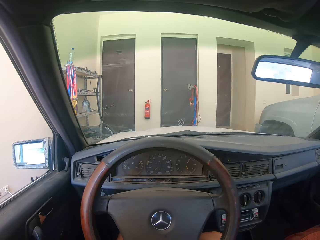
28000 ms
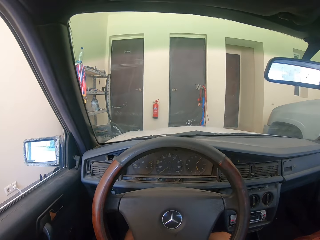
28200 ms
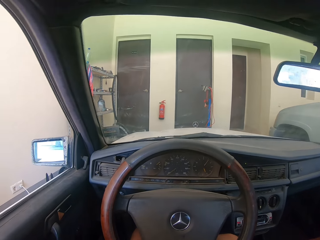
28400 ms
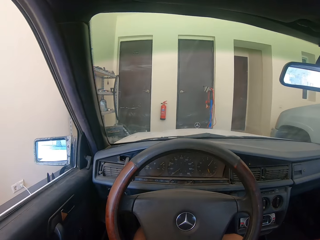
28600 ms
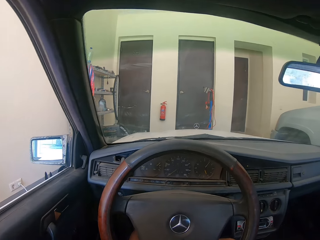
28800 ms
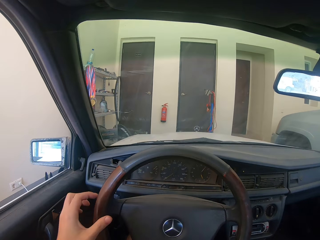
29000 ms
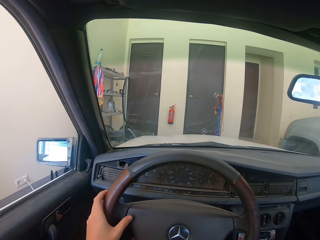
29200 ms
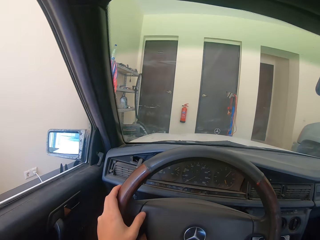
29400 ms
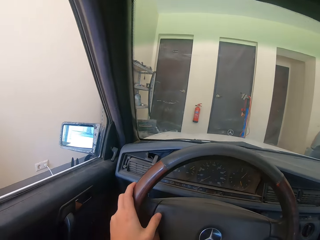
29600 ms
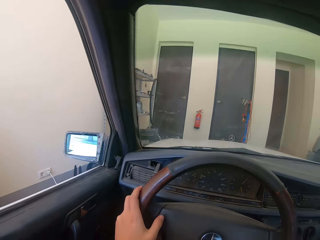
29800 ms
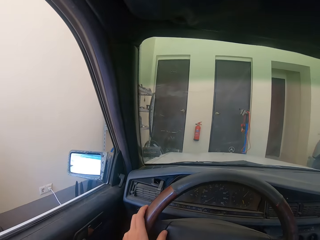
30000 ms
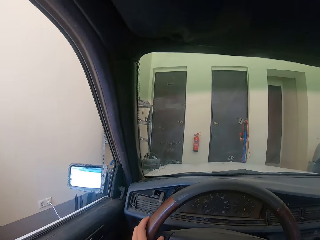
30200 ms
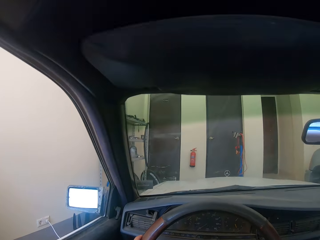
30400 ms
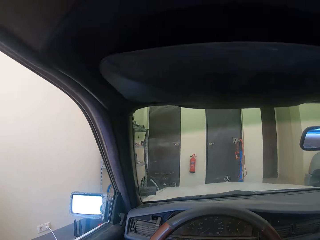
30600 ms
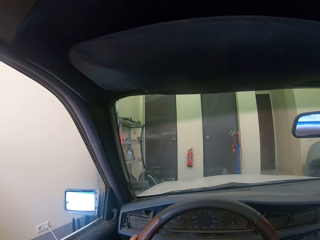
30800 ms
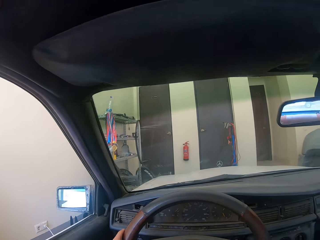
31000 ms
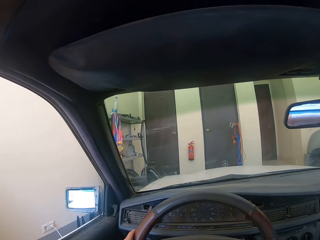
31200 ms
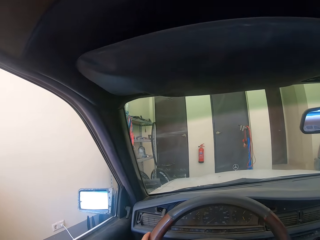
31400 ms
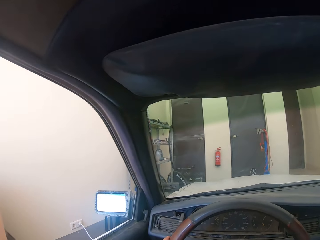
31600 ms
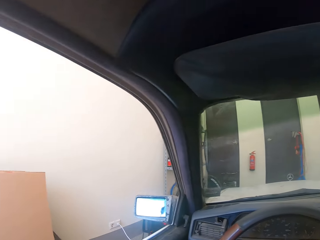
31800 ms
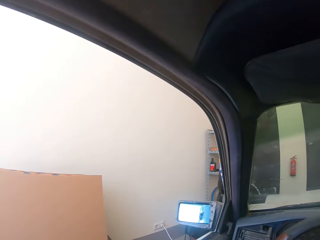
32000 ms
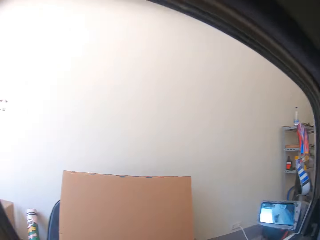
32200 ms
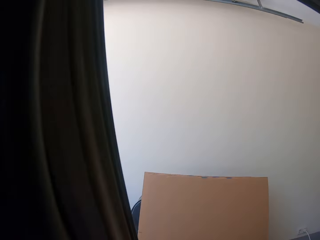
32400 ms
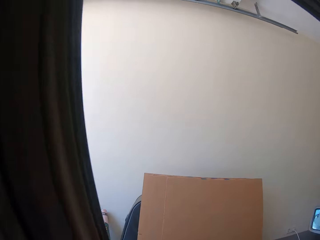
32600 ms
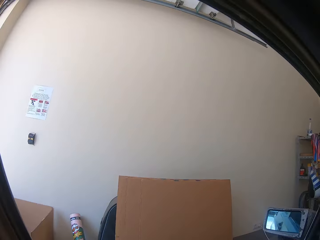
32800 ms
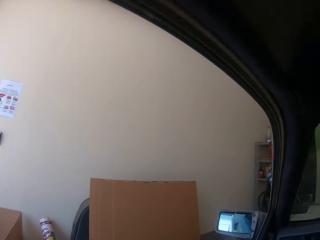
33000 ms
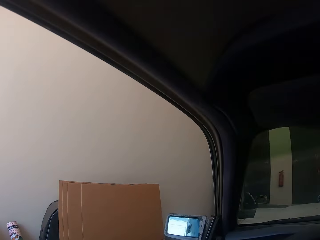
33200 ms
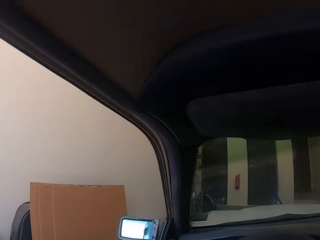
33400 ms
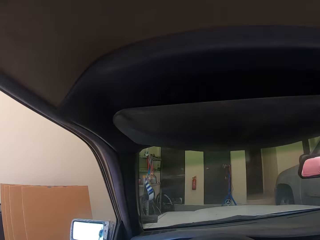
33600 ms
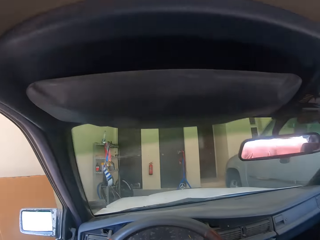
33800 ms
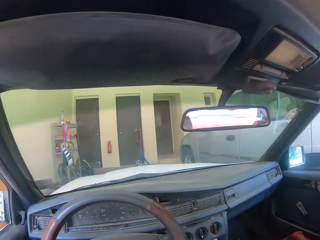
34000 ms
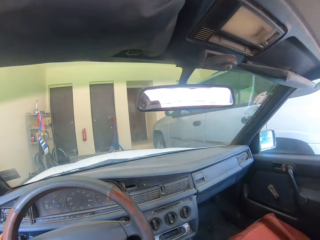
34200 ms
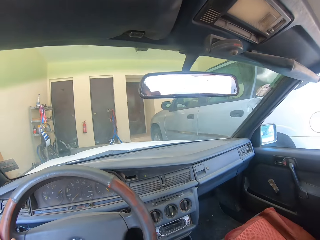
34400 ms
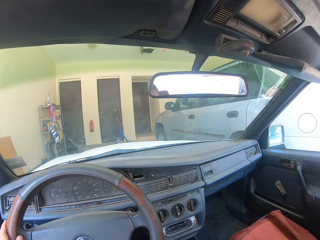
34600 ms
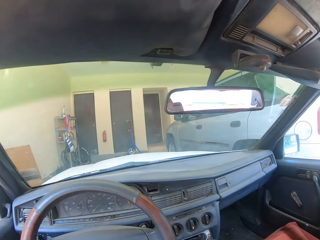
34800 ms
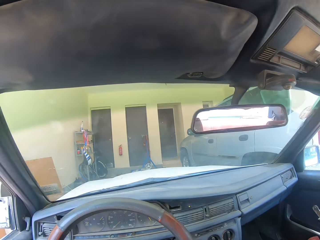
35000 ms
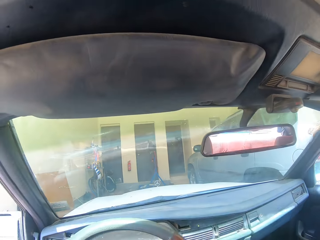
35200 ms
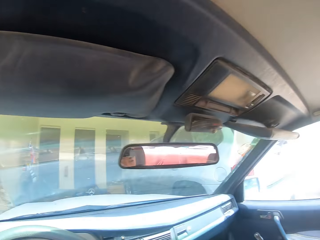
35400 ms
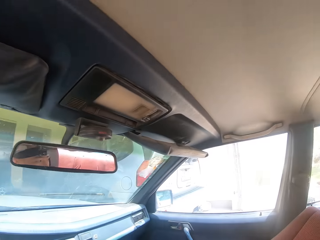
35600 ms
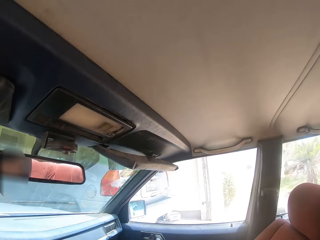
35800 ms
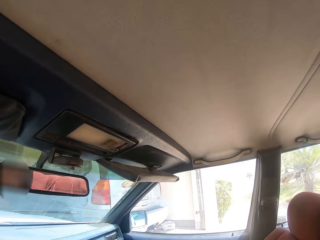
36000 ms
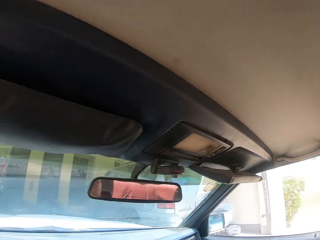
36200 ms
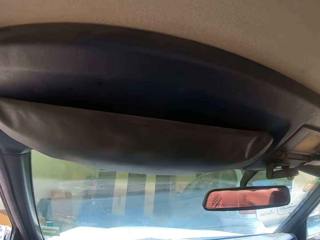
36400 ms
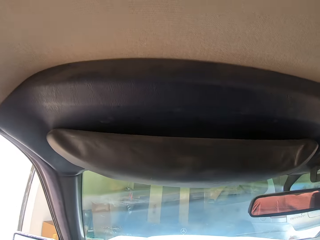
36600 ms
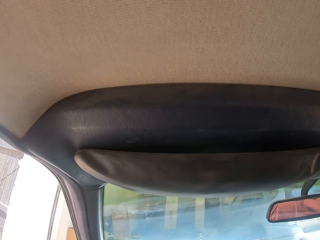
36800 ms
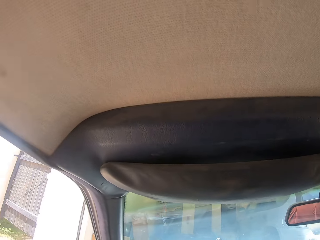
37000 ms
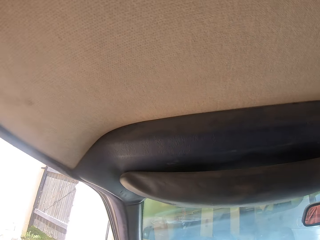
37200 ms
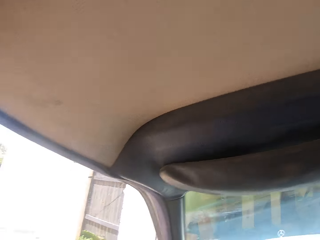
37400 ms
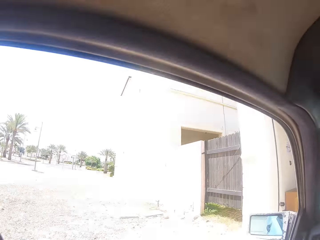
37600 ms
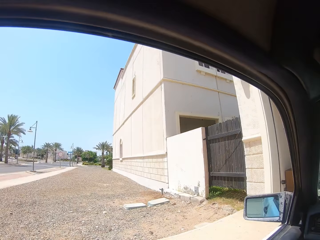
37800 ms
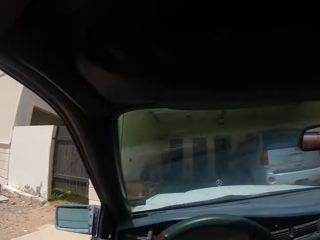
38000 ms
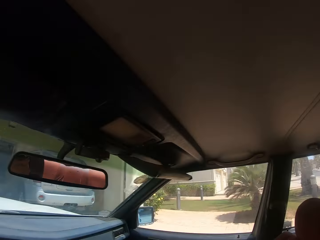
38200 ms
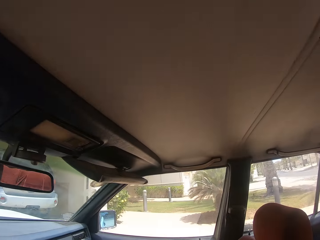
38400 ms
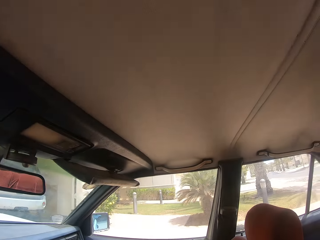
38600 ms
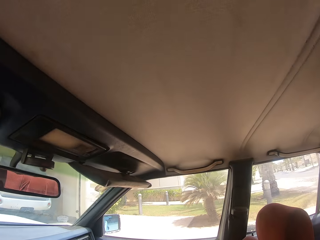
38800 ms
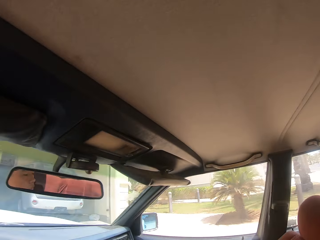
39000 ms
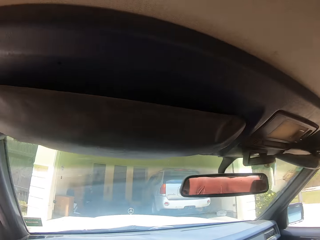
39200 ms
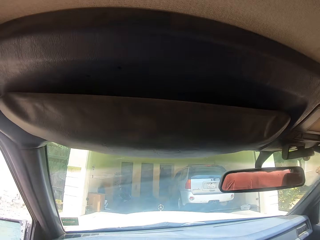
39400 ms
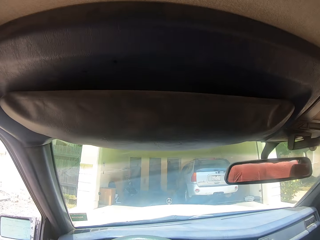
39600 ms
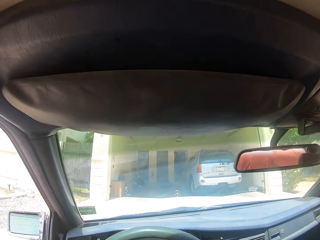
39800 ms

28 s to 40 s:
The camera wearer starts to drive. They drive a car on the road.

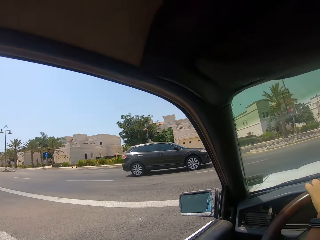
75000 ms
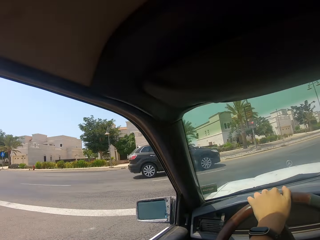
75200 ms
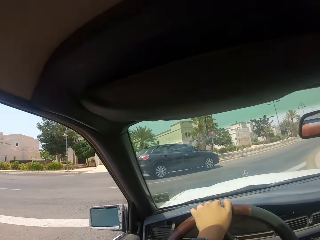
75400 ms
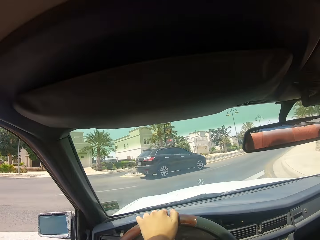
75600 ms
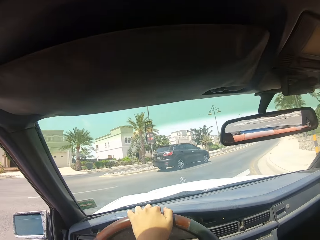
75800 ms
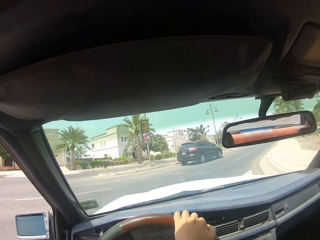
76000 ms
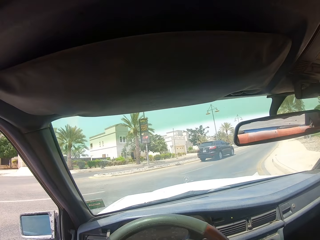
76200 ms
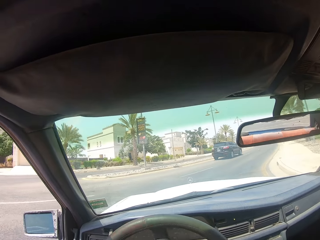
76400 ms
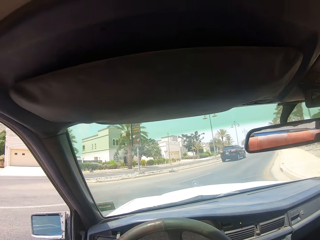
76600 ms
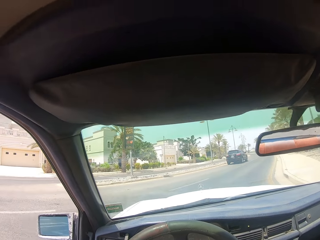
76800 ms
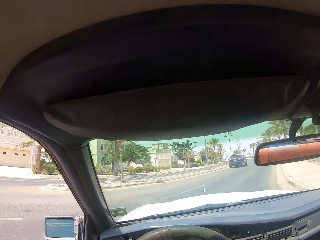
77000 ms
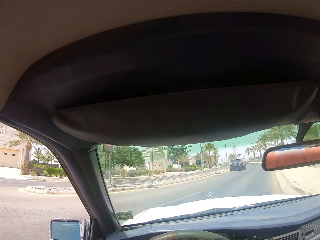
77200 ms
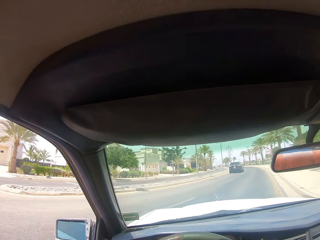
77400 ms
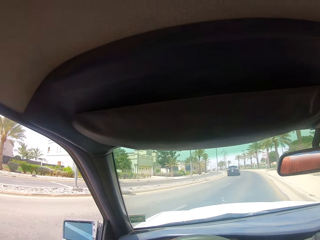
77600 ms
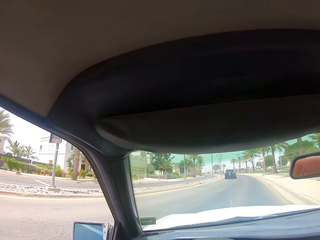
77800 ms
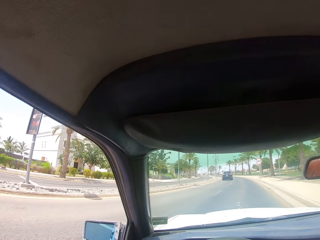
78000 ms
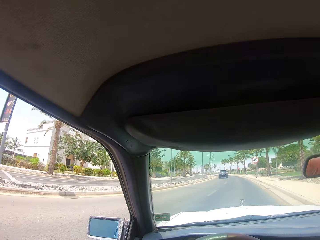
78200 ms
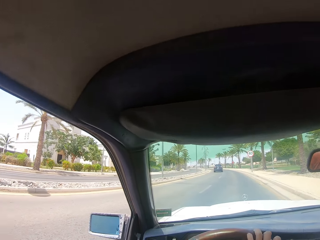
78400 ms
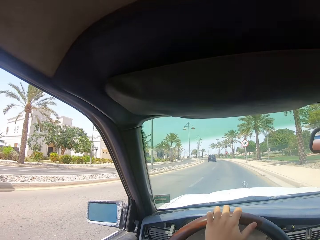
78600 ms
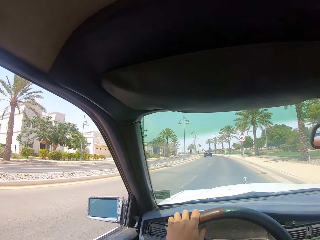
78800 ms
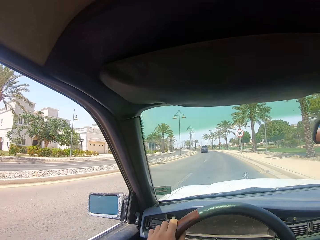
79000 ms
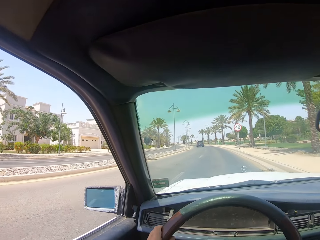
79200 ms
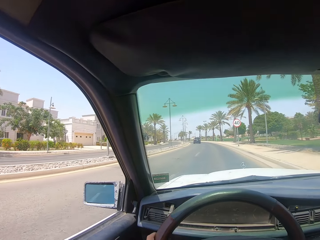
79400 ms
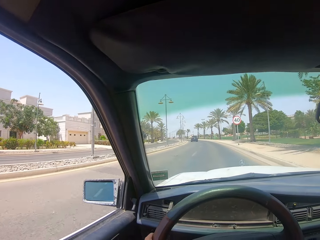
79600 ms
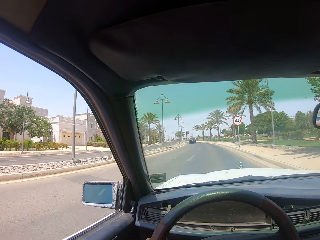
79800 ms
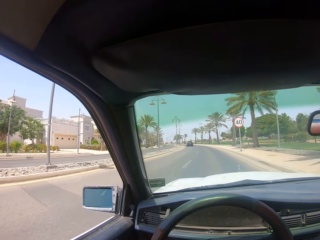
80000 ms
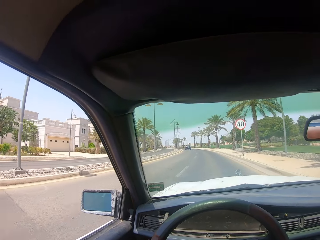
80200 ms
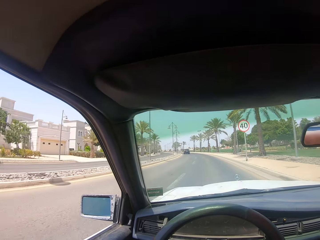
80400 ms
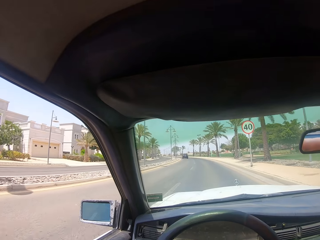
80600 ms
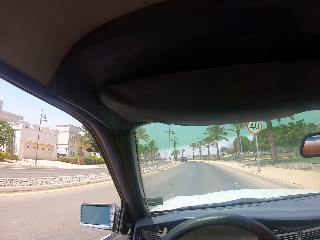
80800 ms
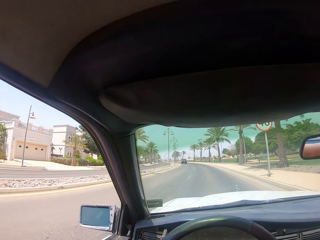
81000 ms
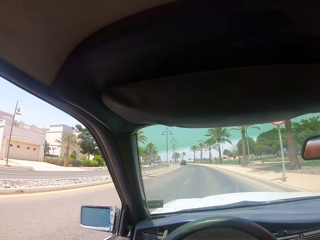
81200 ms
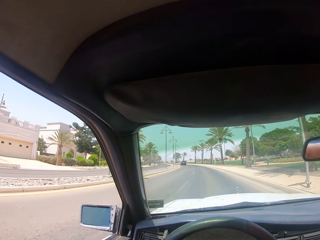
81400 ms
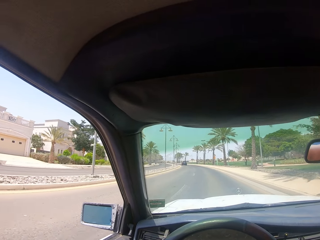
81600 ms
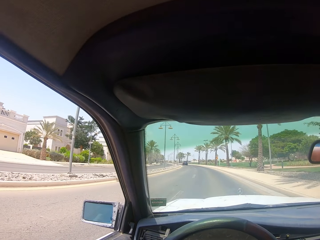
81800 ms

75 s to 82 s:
The camera wearer drives a car on the road.
